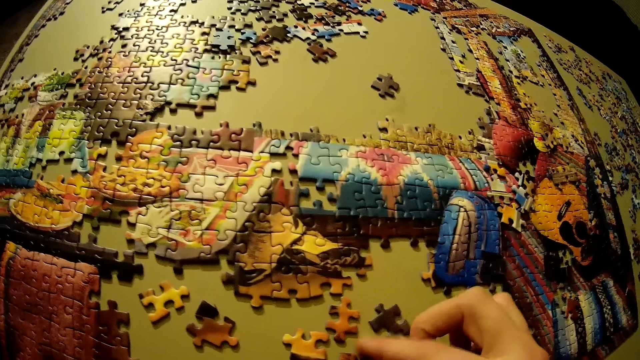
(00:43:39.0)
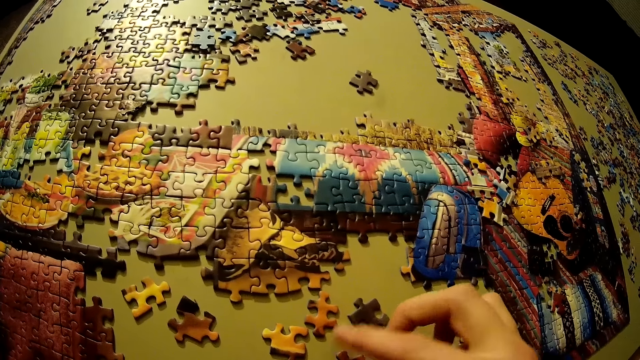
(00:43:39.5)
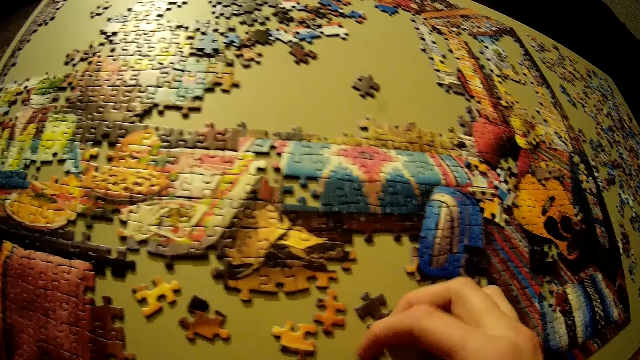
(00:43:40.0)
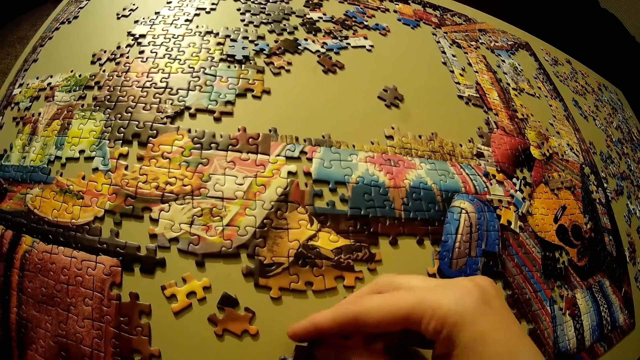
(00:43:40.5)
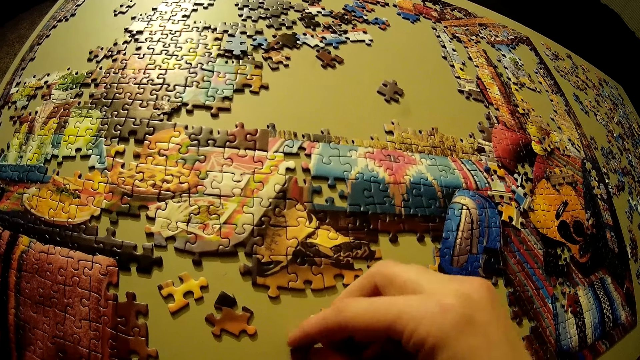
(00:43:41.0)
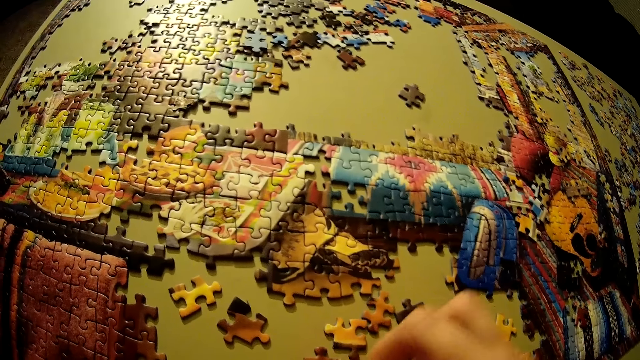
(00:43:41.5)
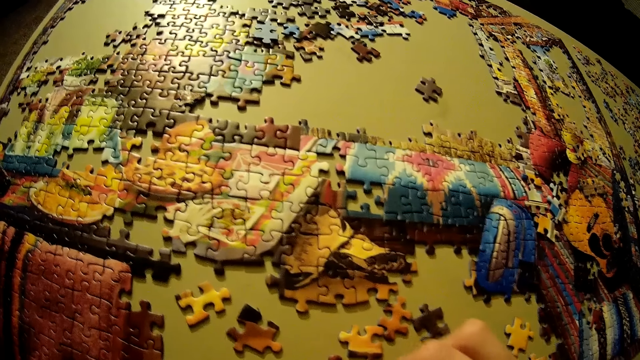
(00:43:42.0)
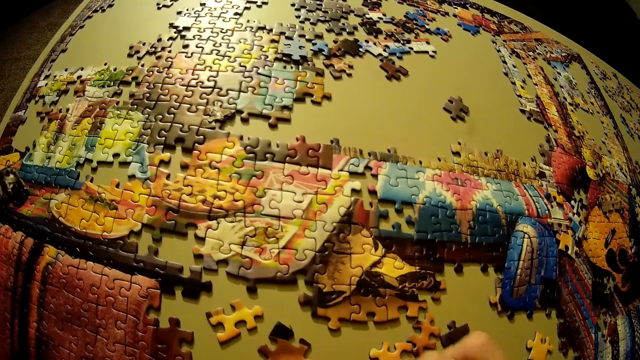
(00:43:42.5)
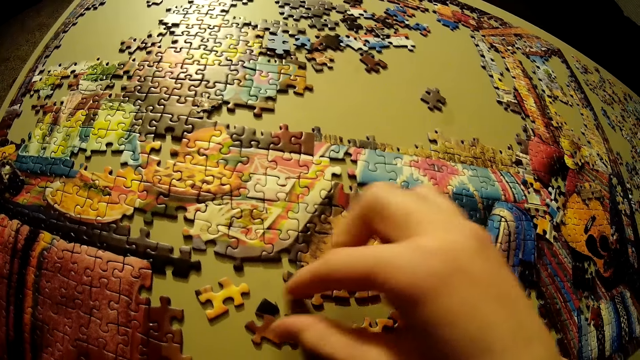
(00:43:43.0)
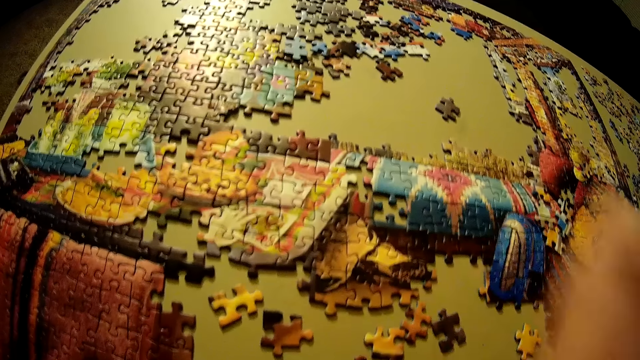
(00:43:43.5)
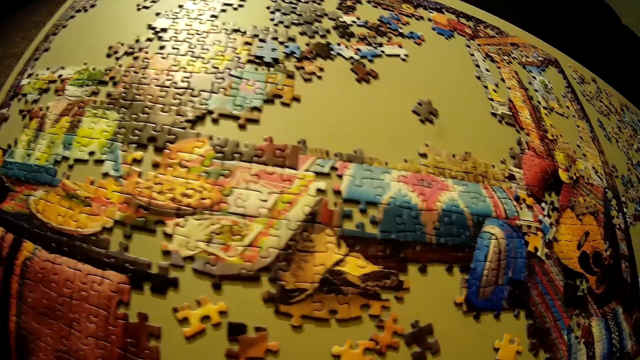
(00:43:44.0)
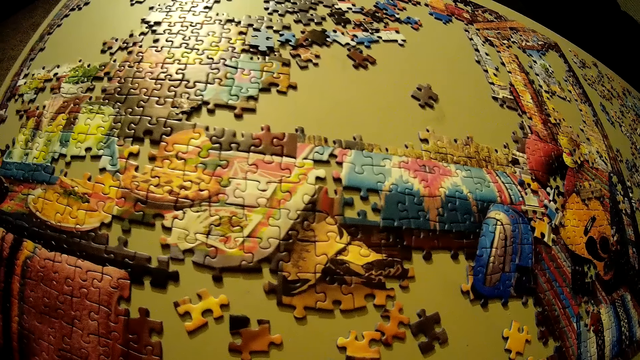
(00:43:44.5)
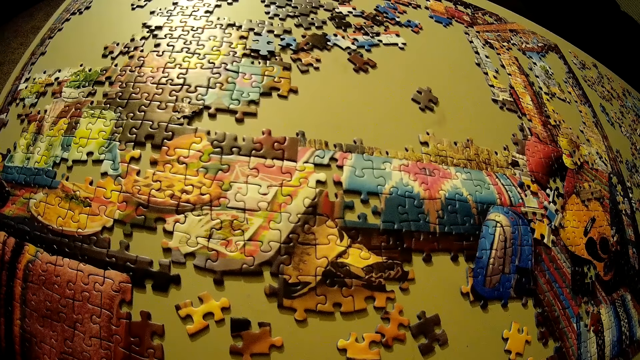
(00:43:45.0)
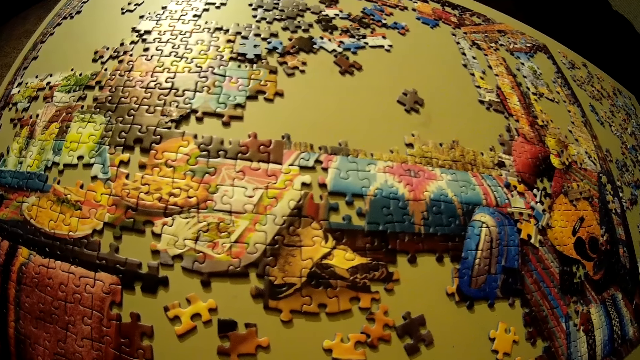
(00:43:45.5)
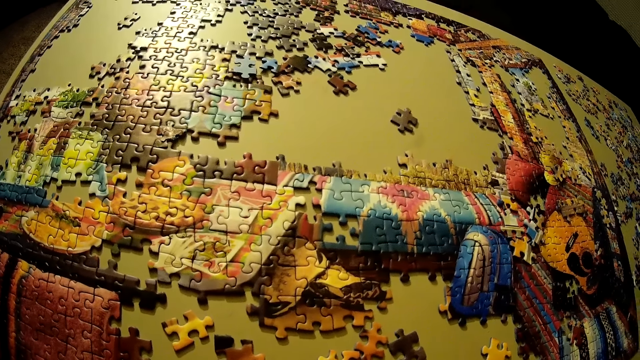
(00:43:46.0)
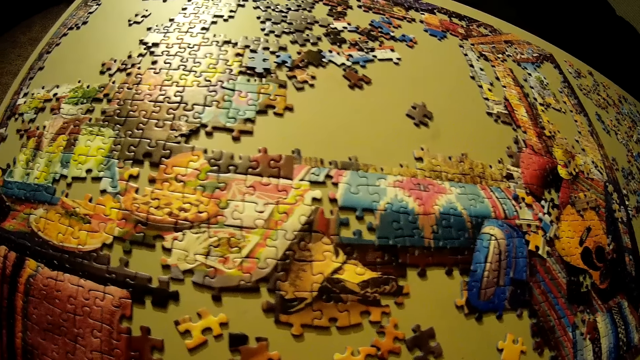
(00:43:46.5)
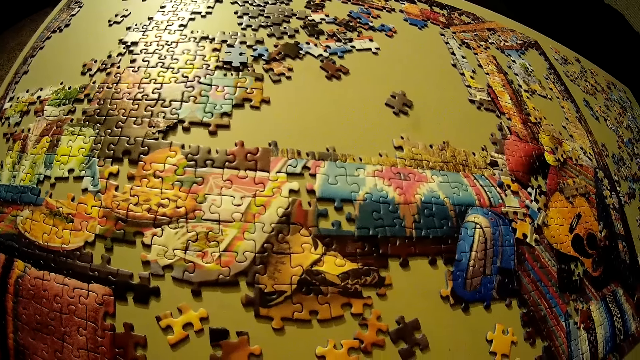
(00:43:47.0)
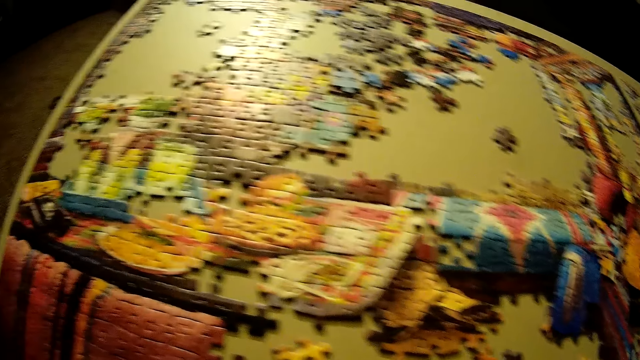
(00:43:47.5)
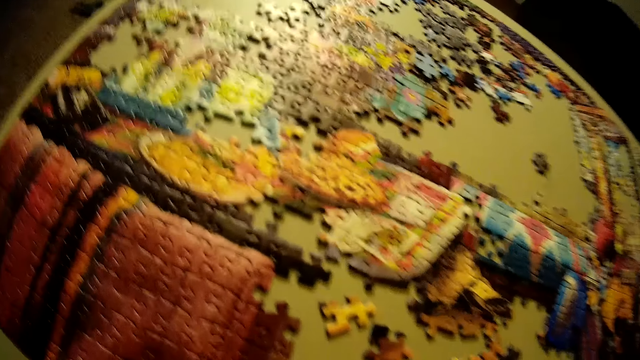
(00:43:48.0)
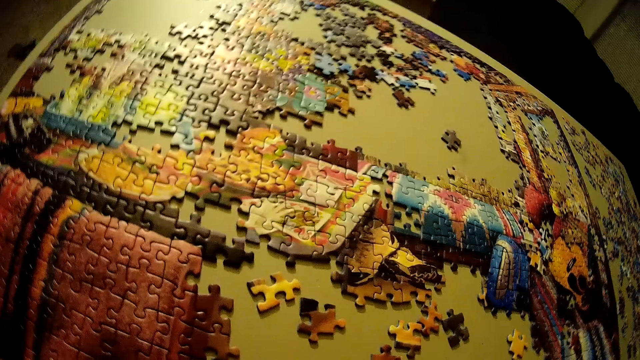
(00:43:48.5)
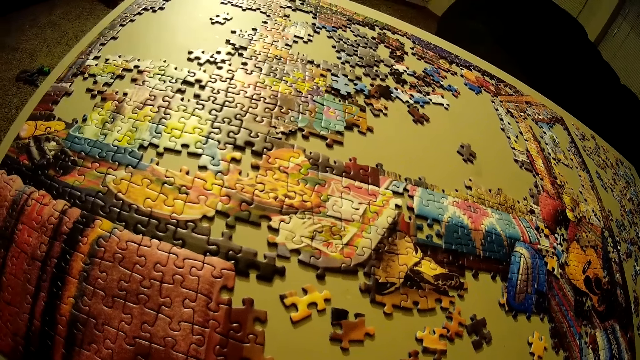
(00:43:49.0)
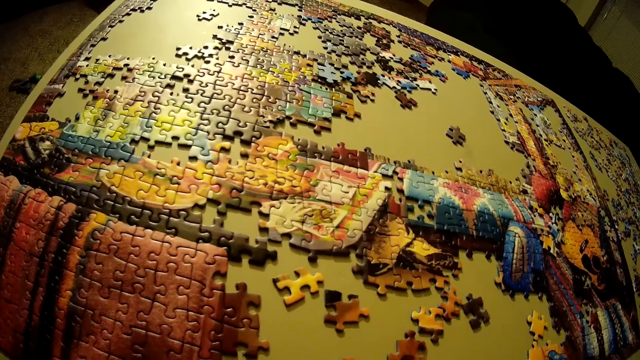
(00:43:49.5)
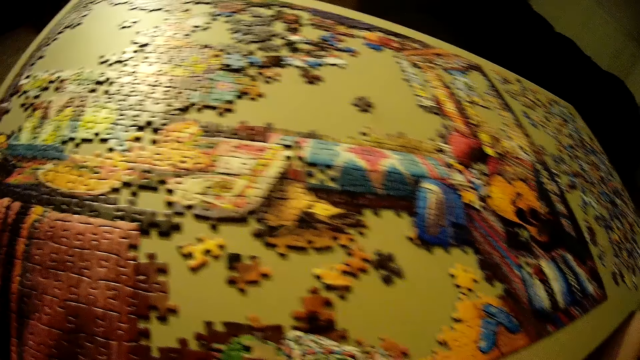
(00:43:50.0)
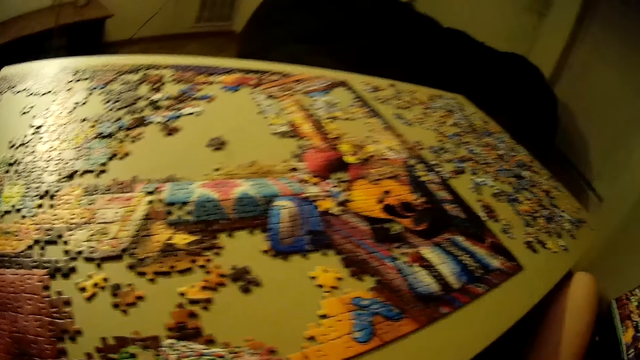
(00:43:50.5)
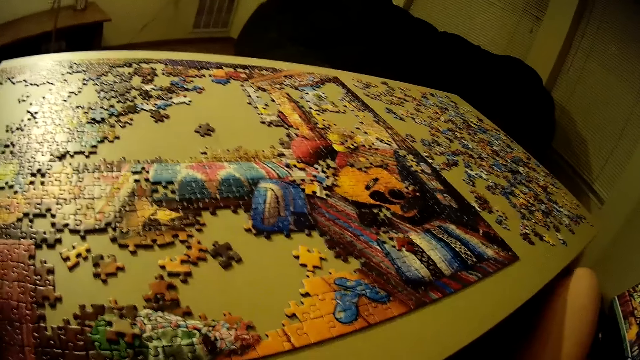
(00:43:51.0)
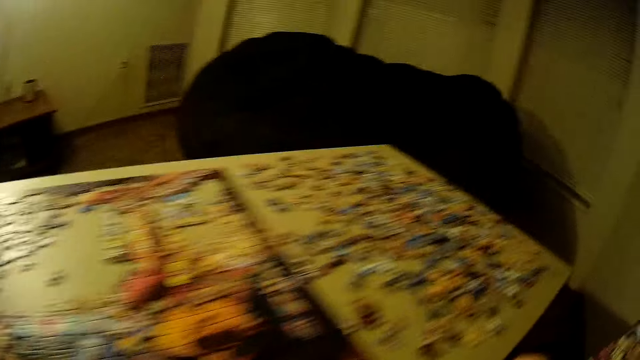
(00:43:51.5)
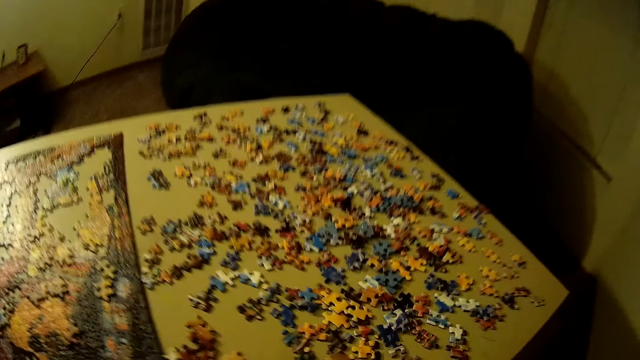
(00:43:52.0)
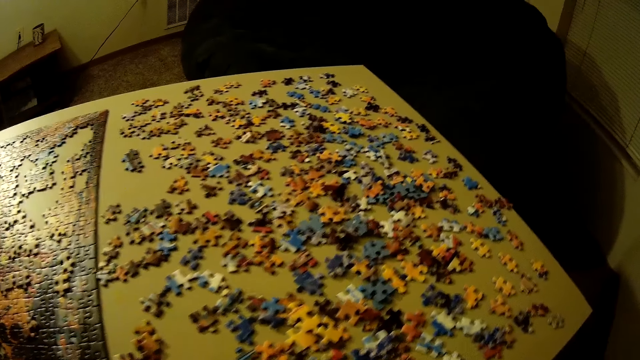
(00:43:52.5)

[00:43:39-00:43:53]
The camera wearer scatters the pieces of the table around. They look around.

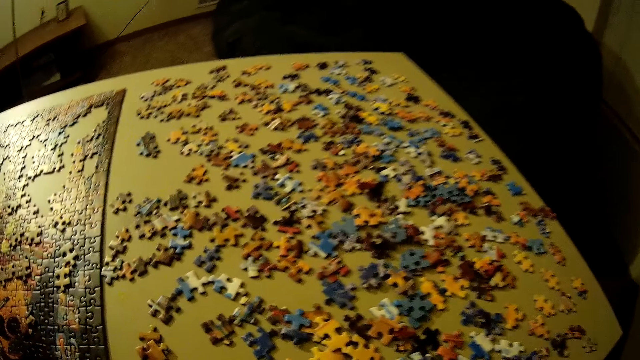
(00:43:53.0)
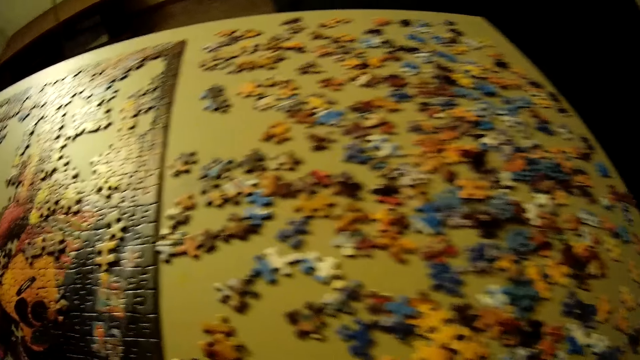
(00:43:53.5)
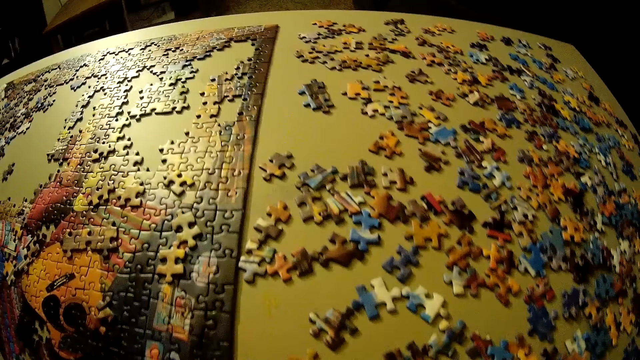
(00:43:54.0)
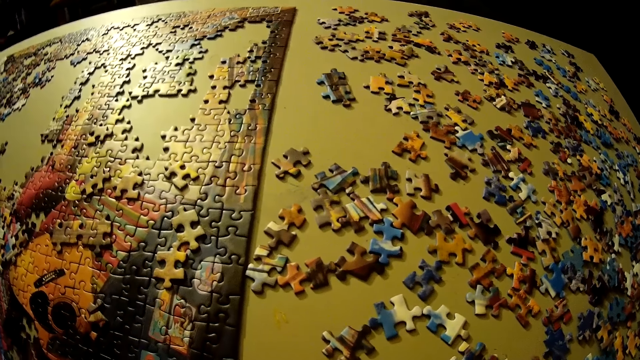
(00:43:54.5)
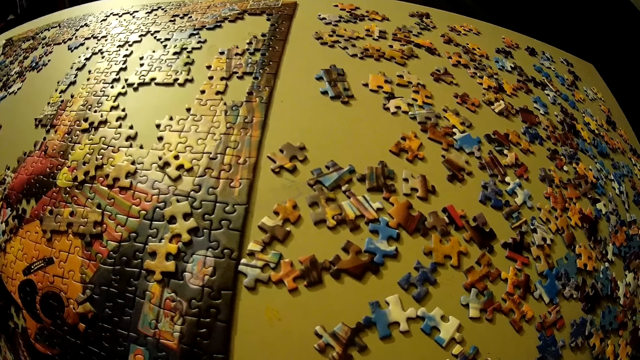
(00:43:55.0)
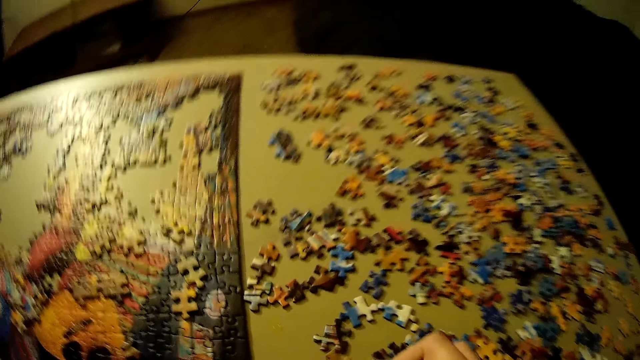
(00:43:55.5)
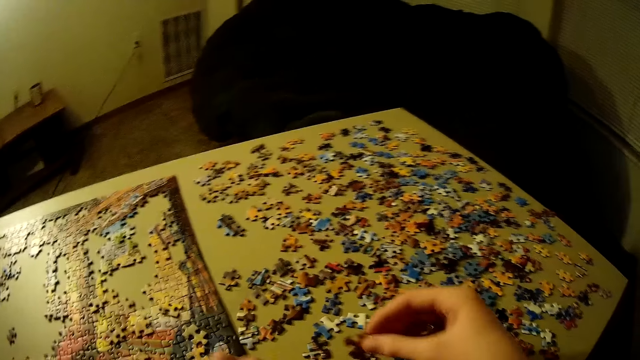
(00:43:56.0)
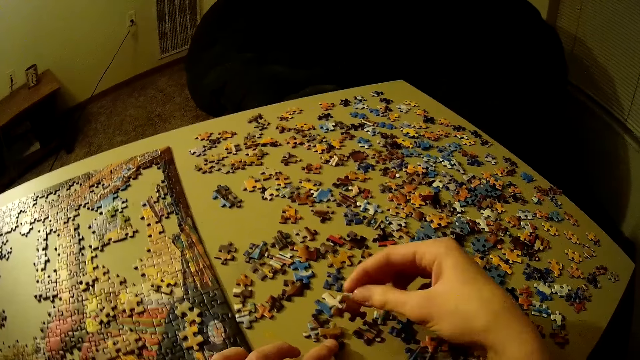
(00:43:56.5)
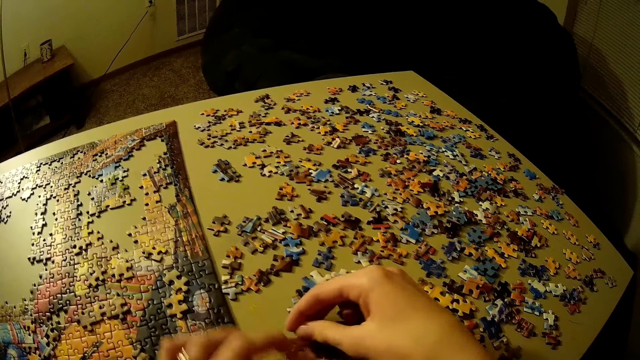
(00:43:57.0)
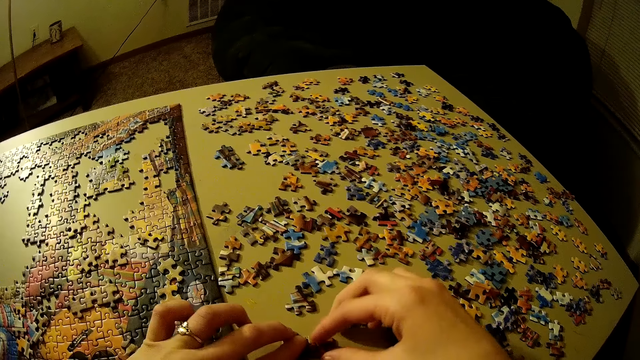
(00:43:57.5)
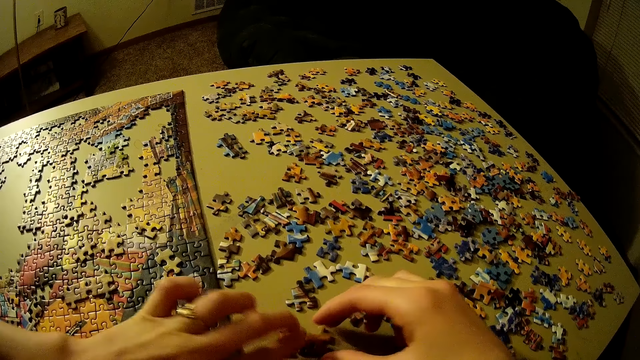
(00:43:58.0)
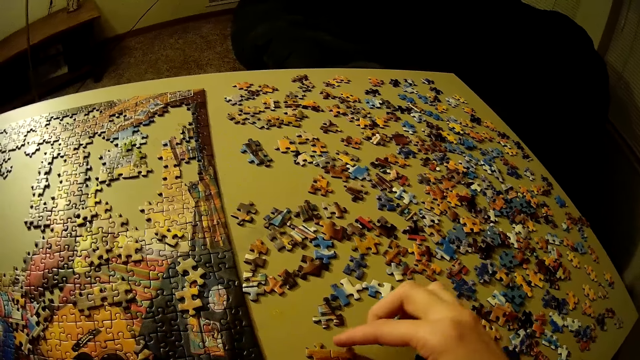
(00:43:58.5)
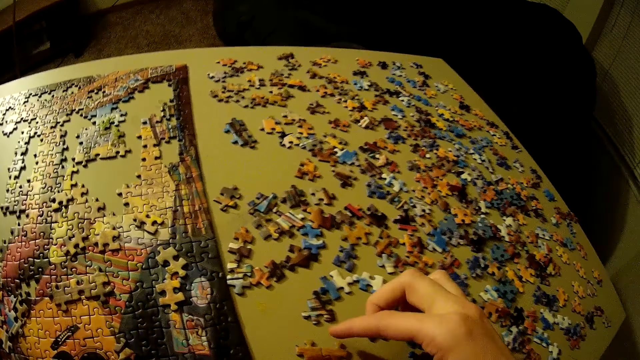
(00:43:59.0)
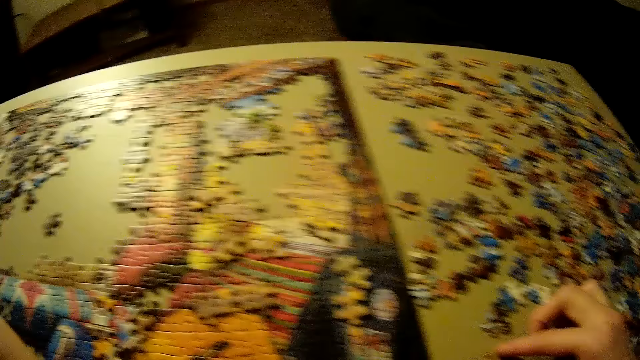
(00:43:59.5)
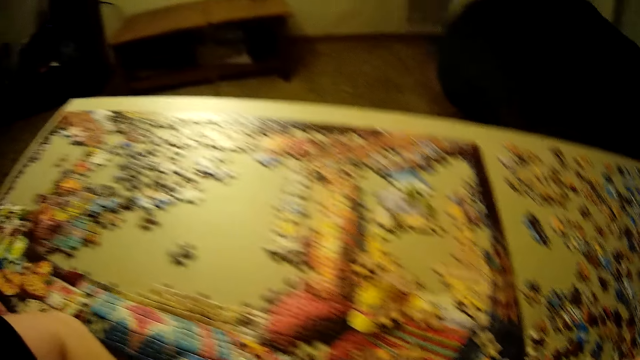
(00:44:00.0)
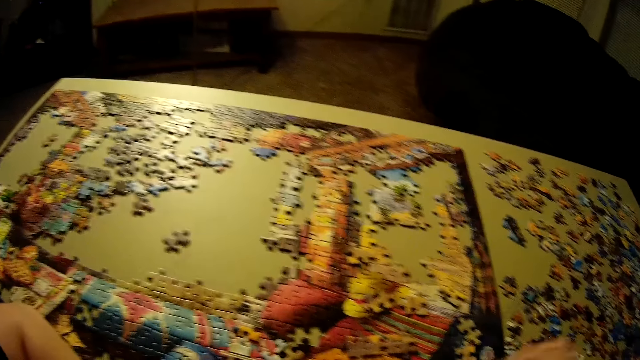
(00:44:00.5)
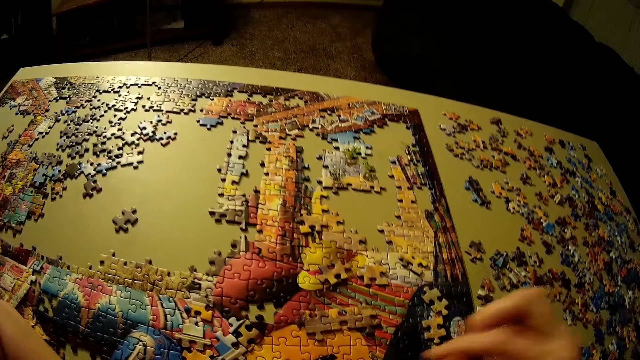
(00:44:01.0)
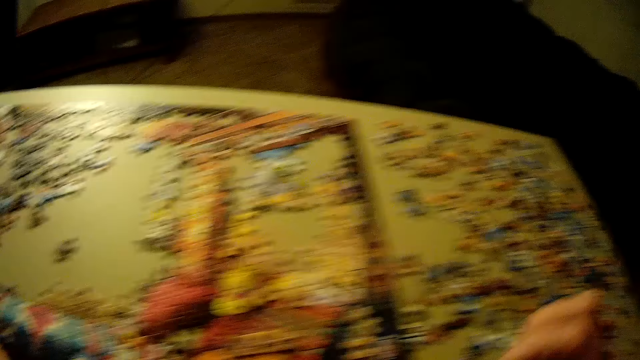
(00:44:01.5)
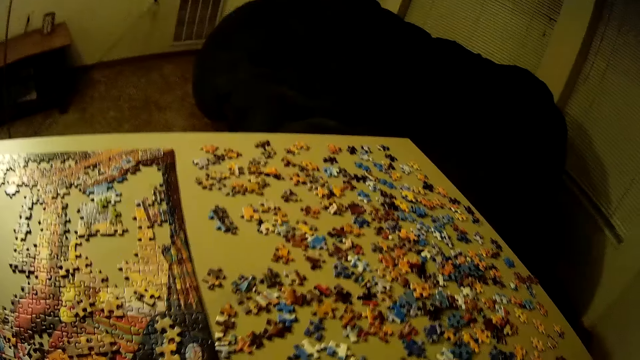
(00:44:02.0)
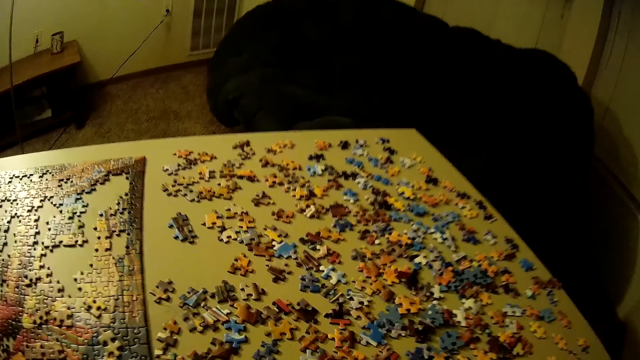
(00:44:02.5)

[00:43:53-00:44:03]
The camera wearer picks up a piece of the puzzle. She holds the puzzle piece with both her hands. She places the puzzle piece on the table. She holds another piece of the puzzle with her hand. She looks around.
